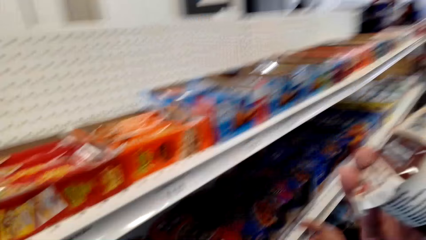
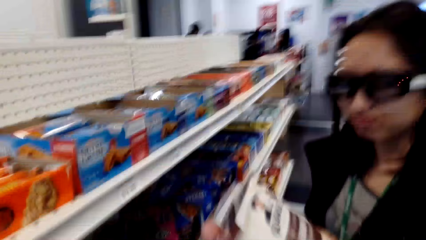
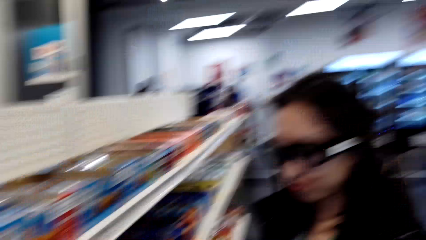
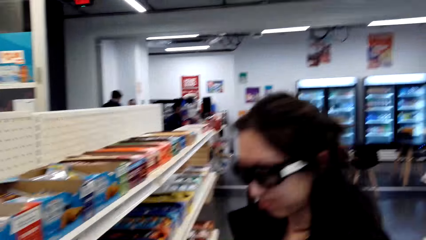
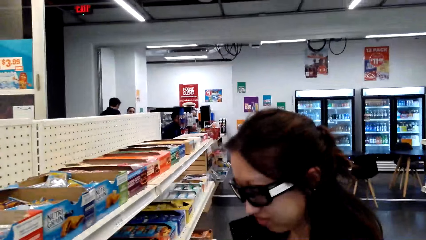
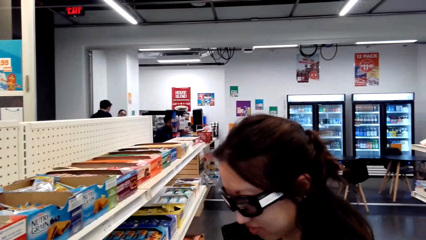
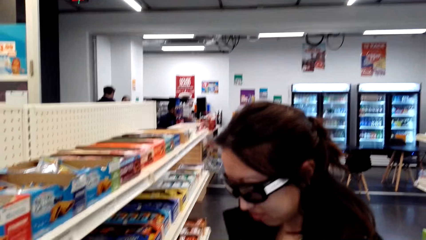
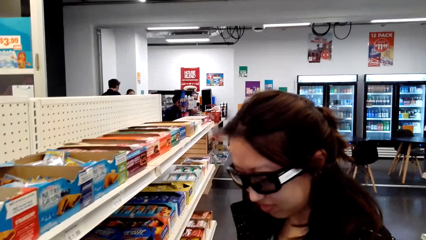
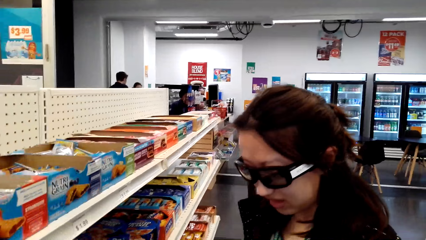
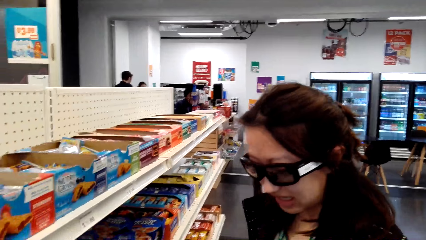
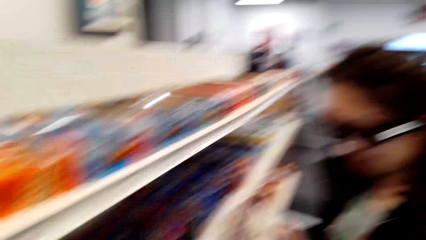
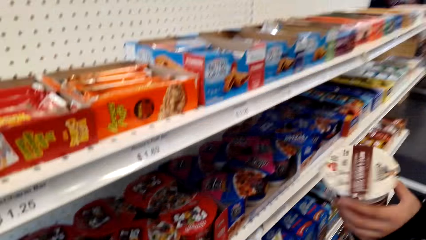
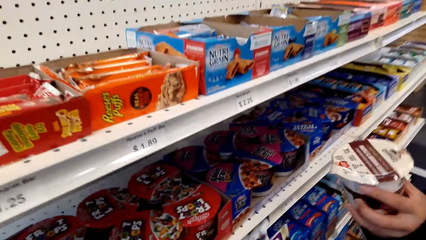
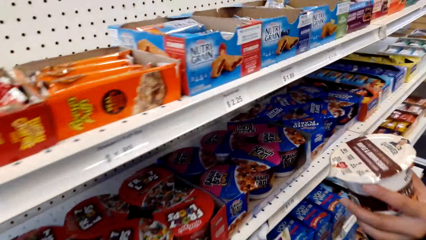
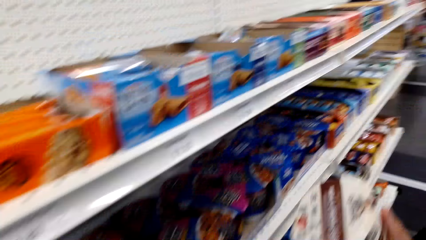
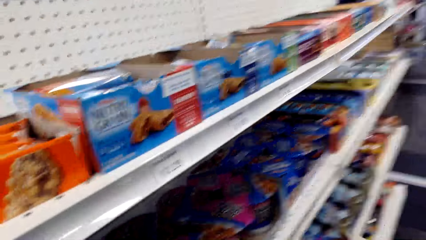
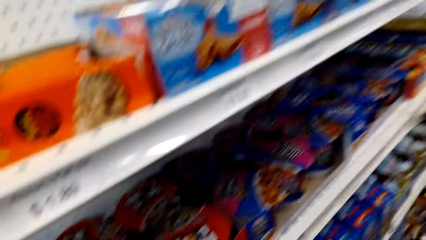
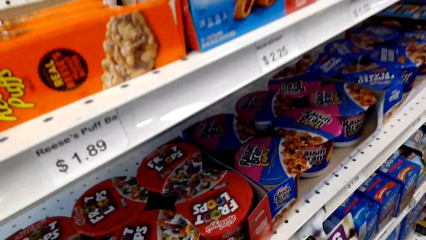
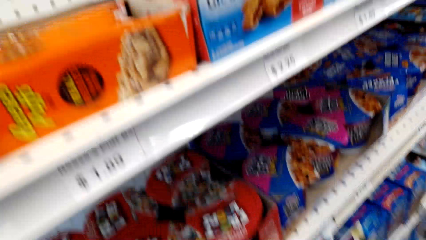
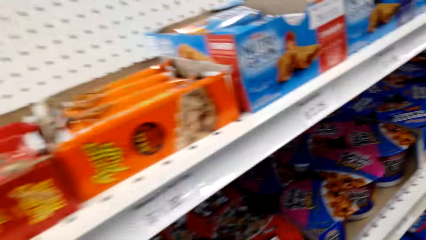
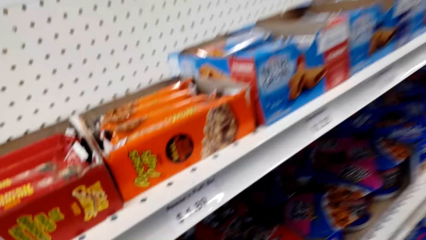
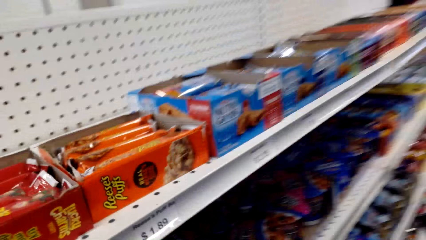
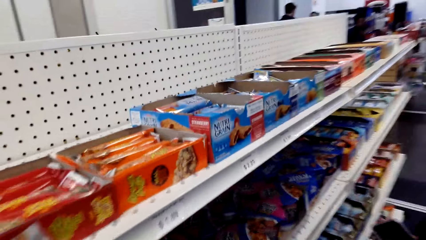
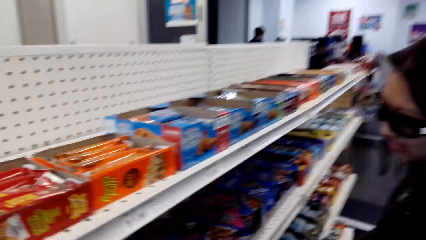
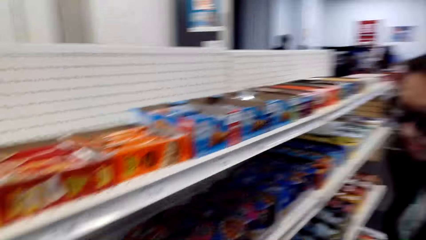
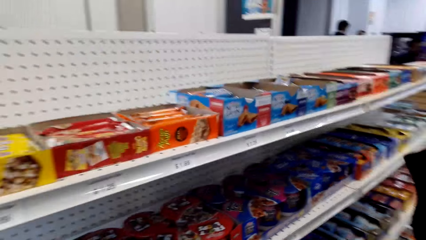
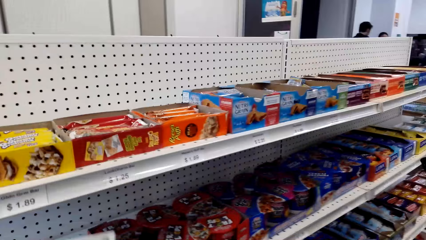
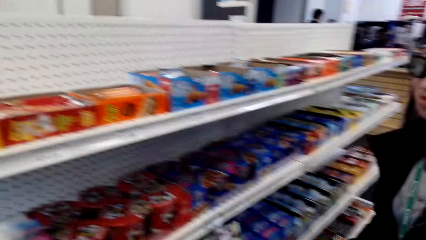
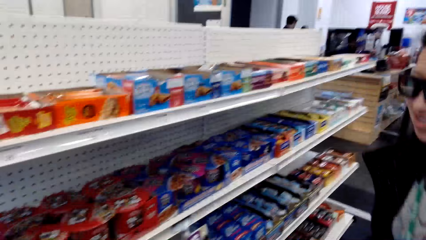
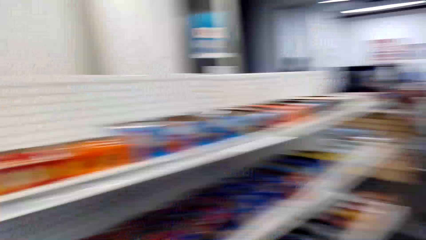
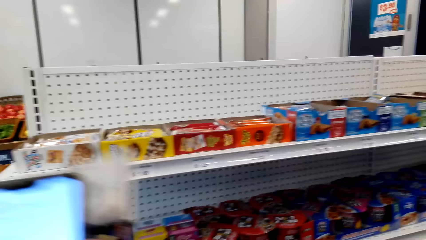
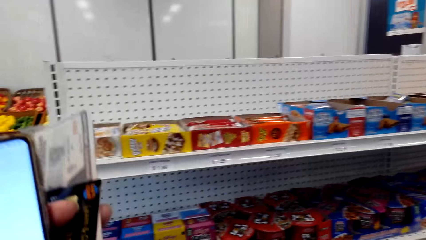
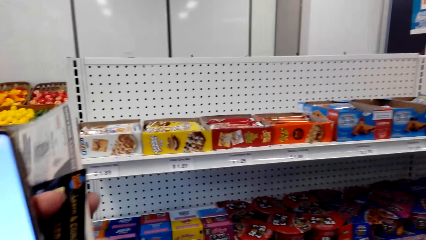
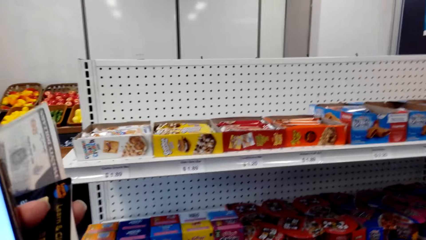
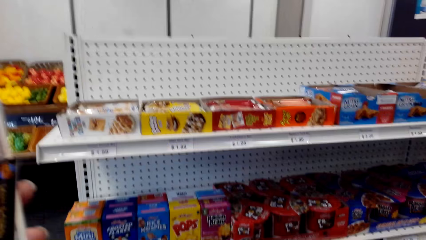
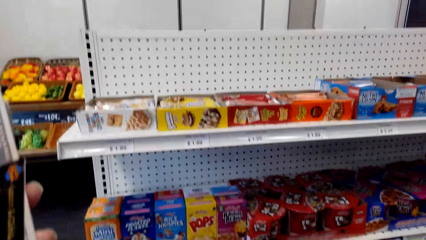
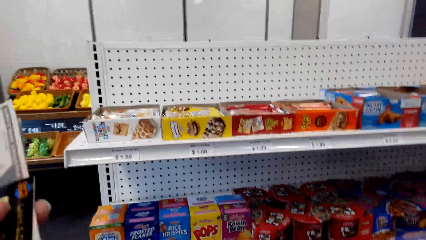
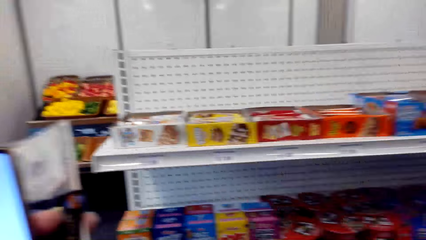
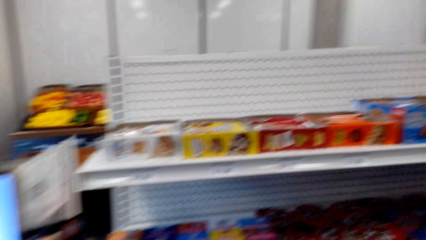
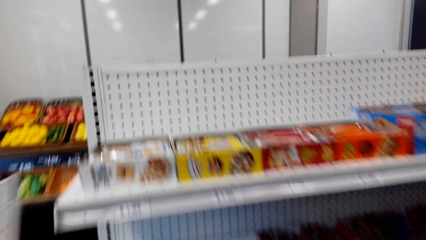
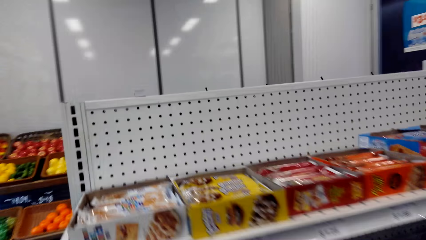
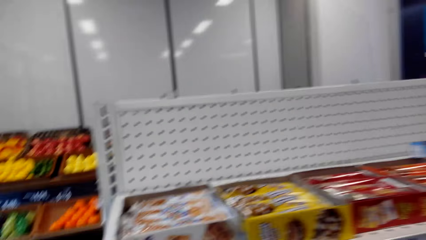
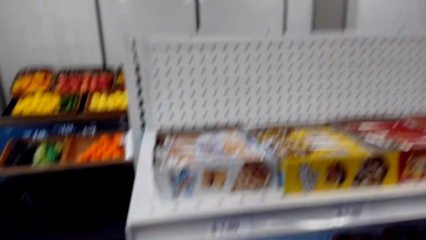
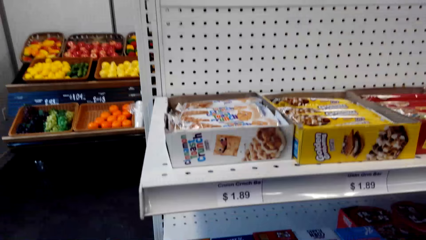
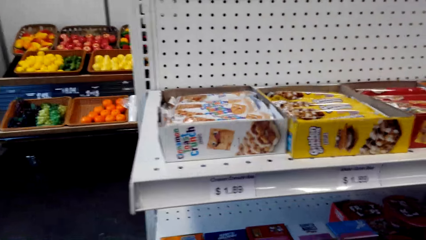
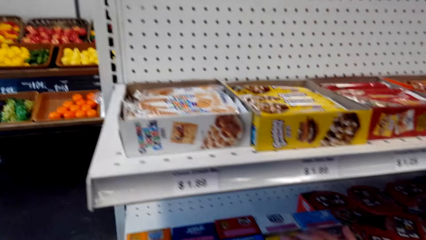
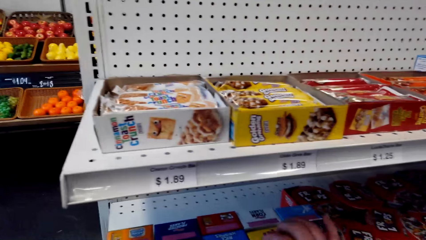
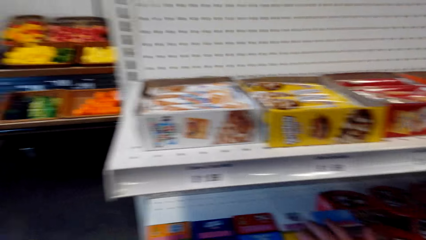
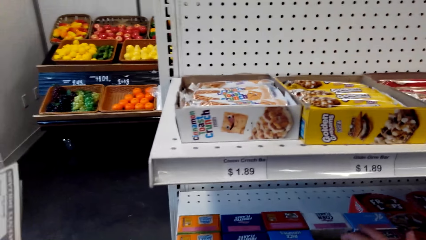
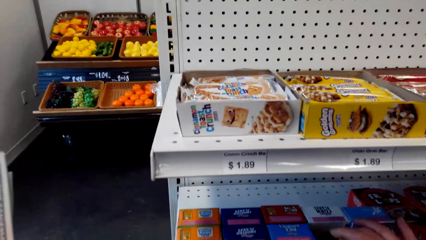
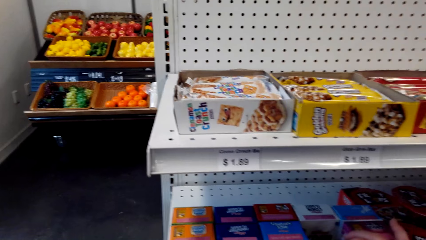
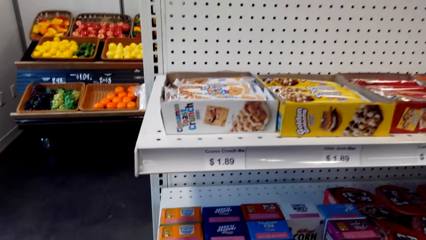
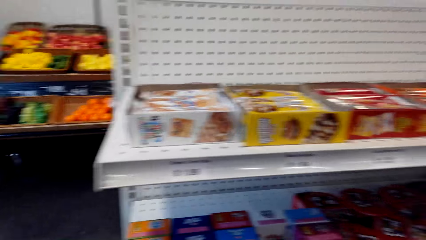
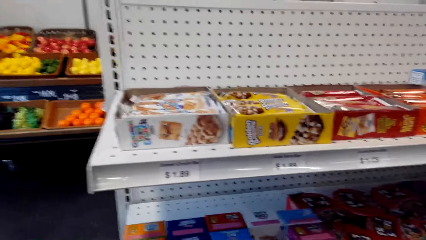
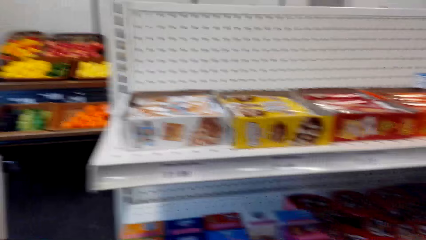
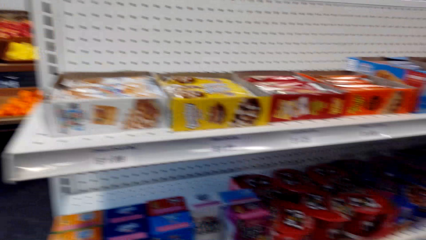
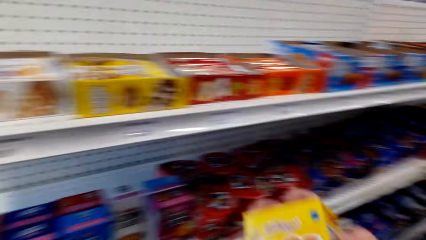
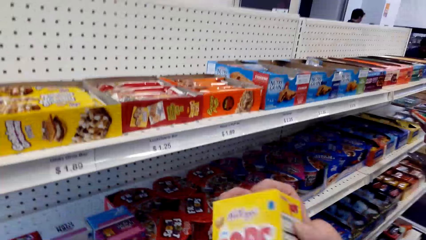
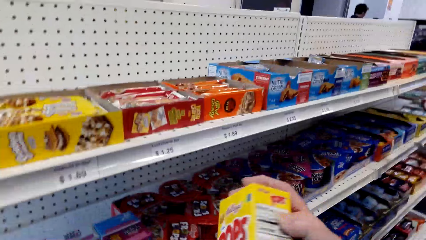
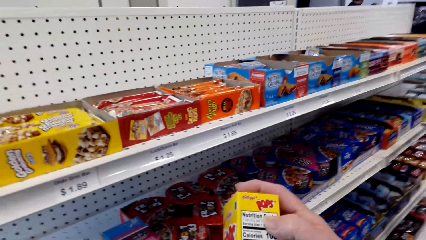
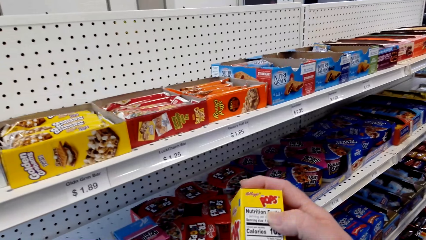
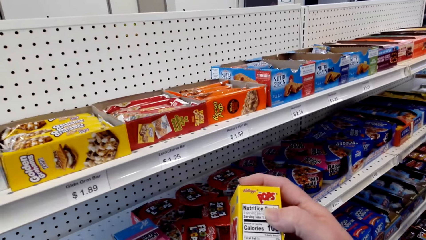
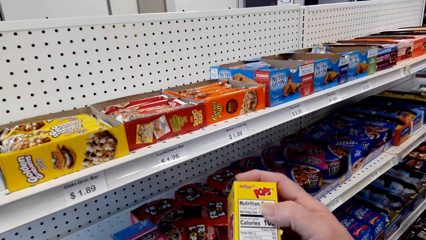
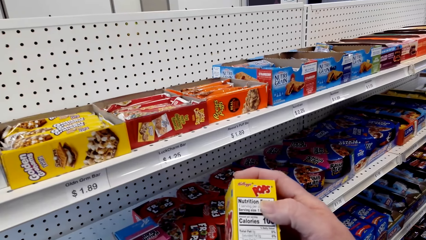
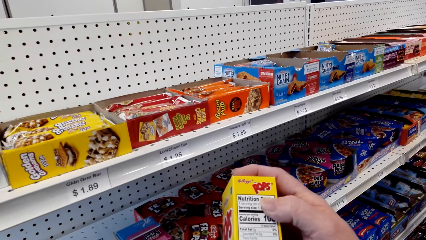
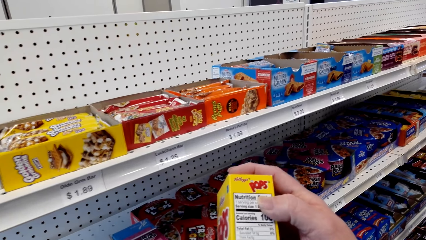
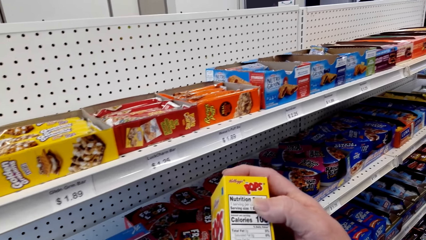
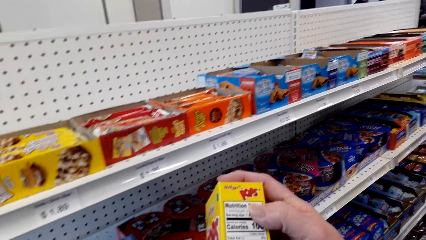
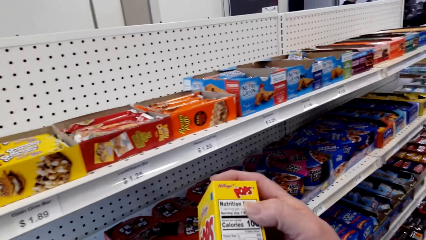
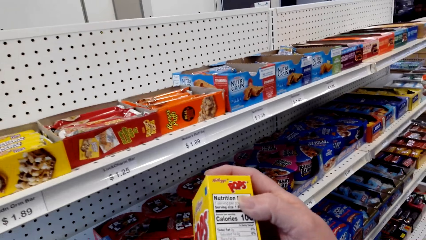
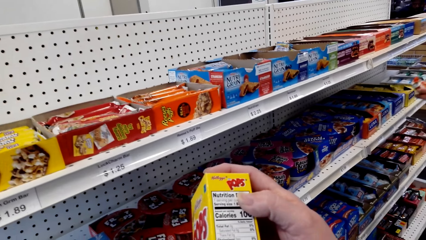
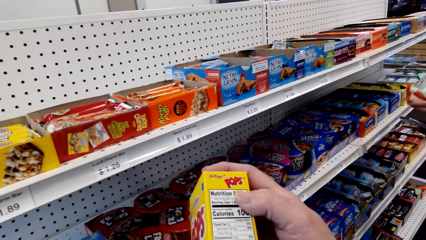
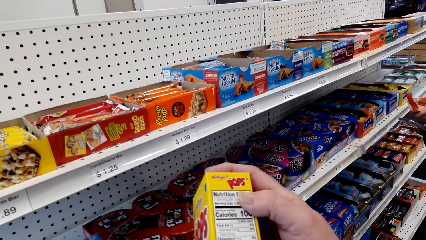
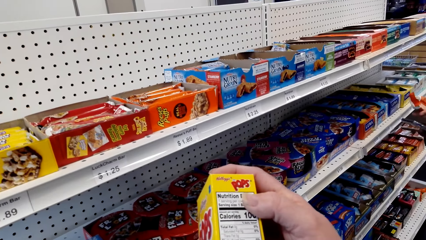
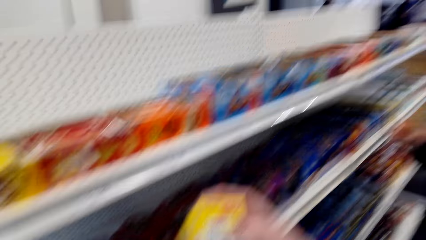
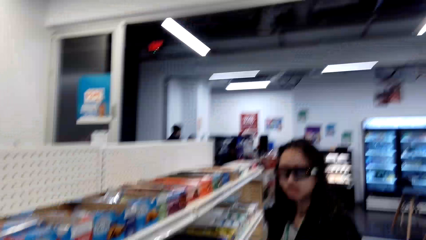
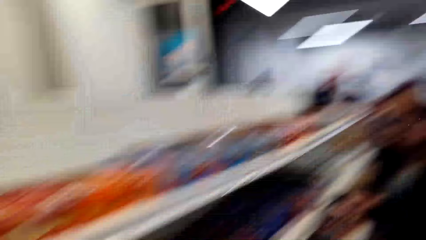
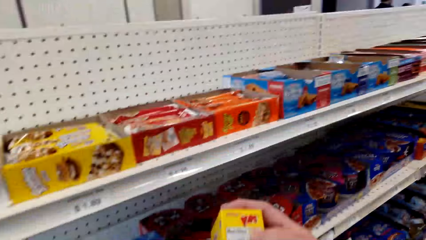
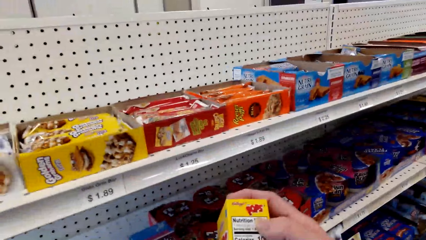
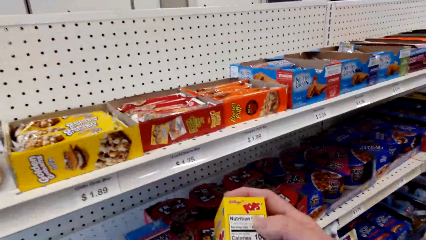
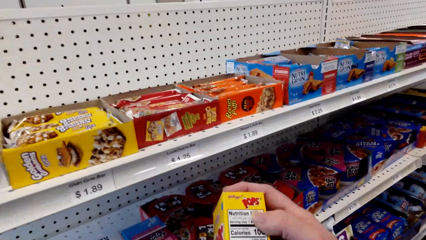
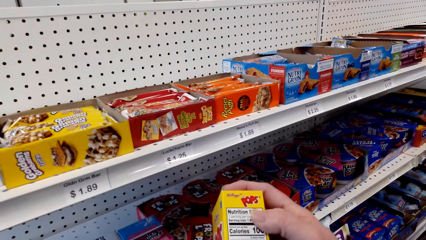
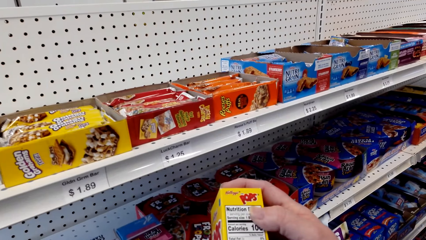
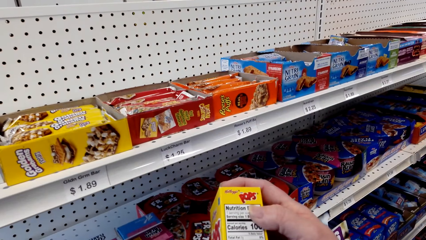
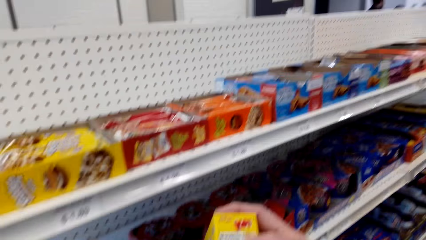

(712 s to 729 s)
The camera wearer looks around. A person holds a tin from the shelf. The camera wearer looks around. They operate a phone. They lift the phone. They look around the shelves. They hold a packet from the shelf. They look at the packet.
